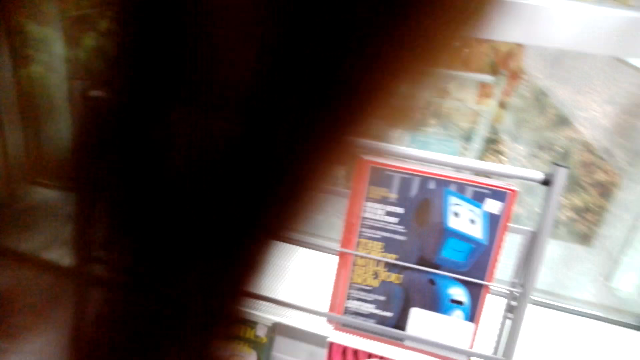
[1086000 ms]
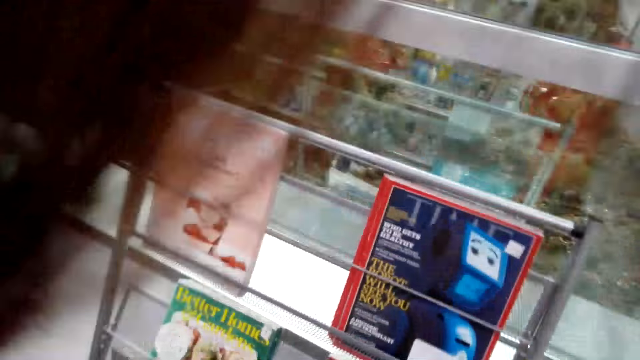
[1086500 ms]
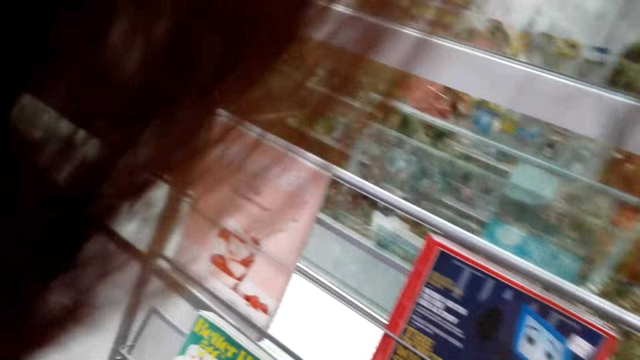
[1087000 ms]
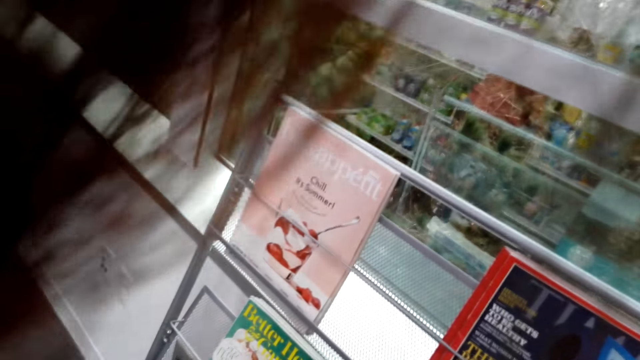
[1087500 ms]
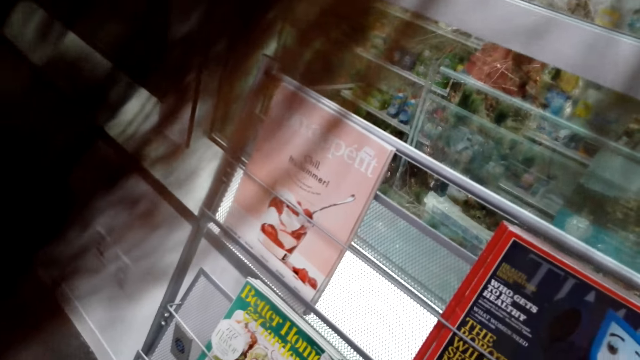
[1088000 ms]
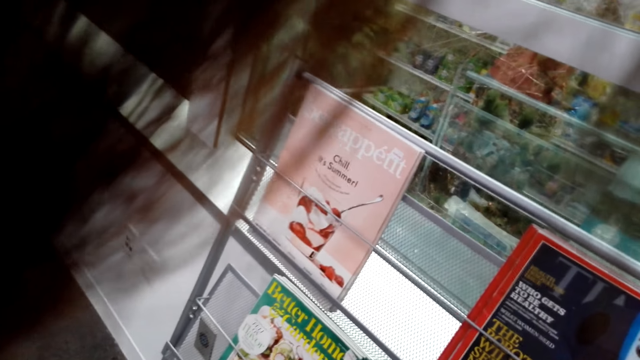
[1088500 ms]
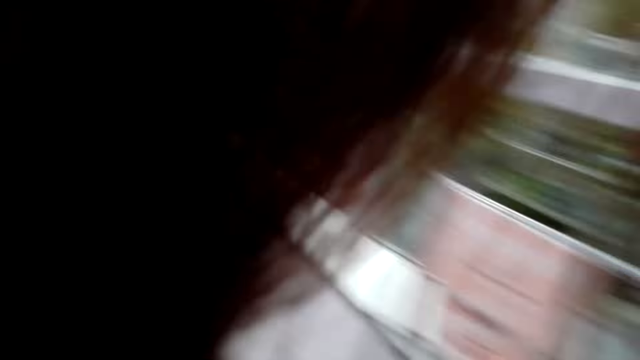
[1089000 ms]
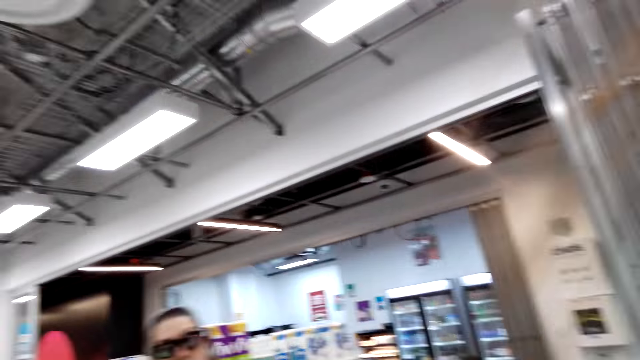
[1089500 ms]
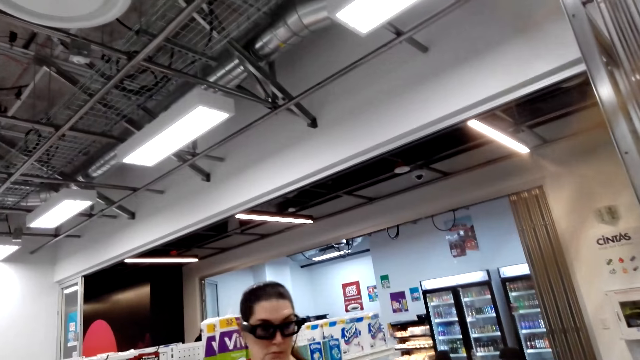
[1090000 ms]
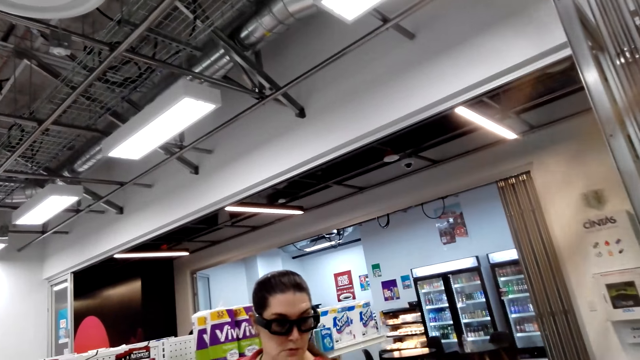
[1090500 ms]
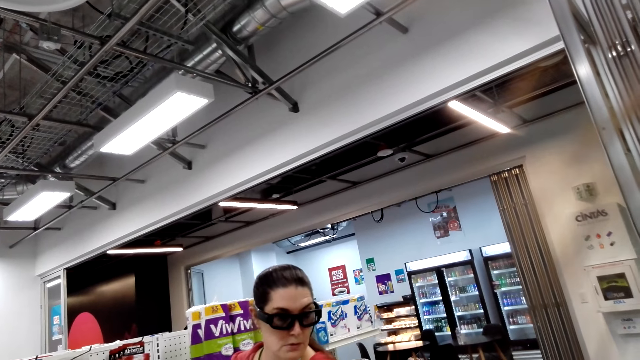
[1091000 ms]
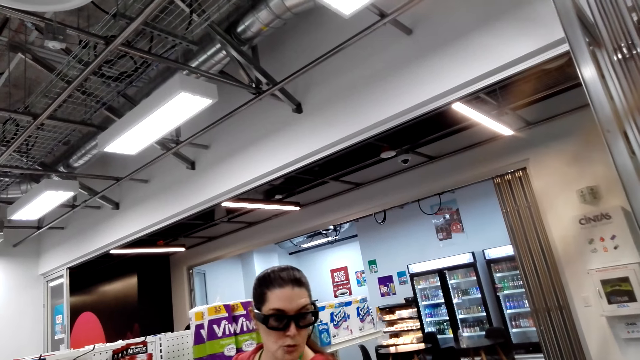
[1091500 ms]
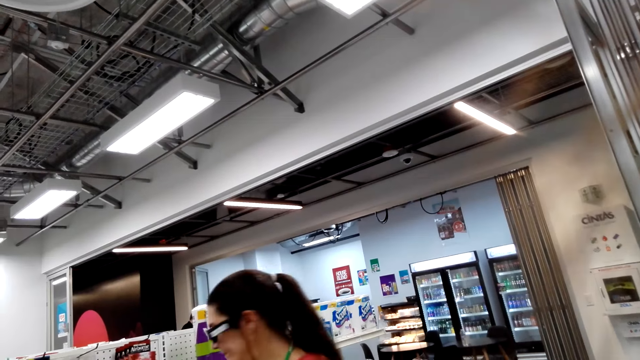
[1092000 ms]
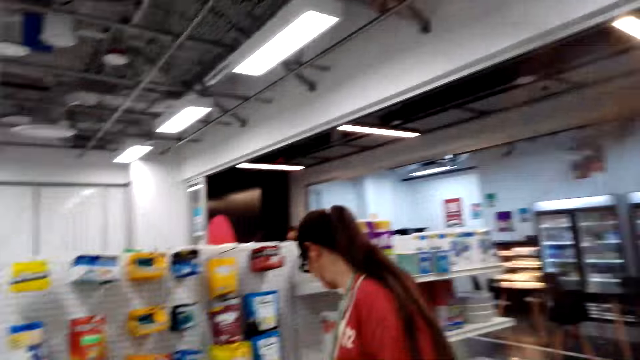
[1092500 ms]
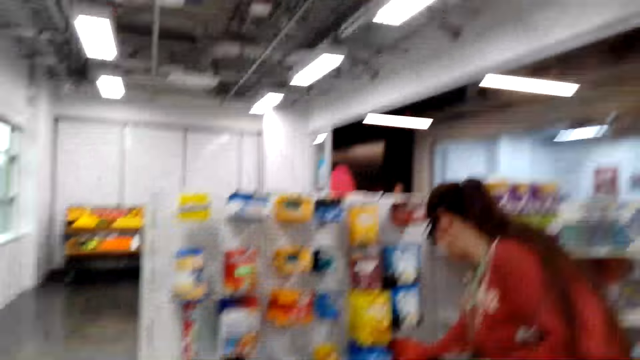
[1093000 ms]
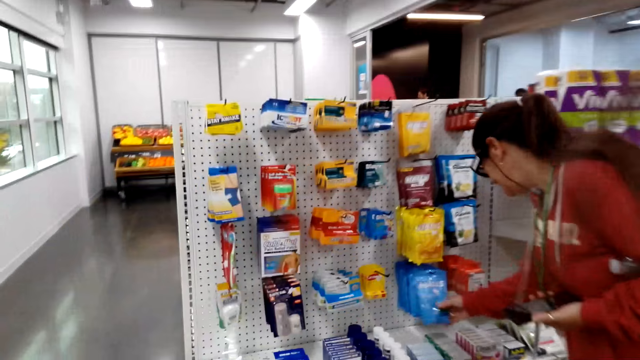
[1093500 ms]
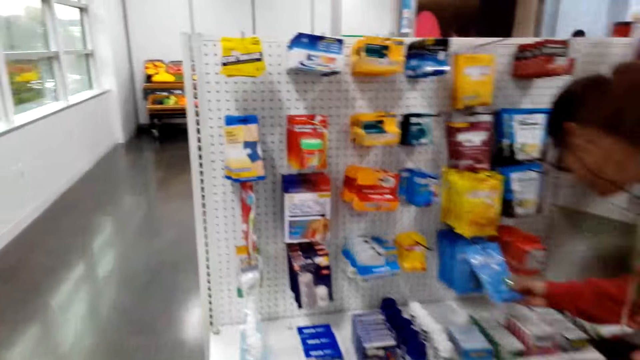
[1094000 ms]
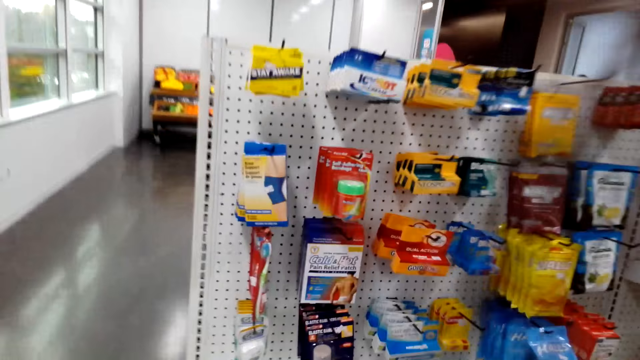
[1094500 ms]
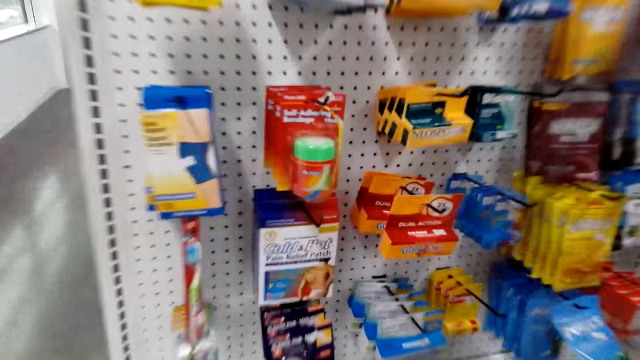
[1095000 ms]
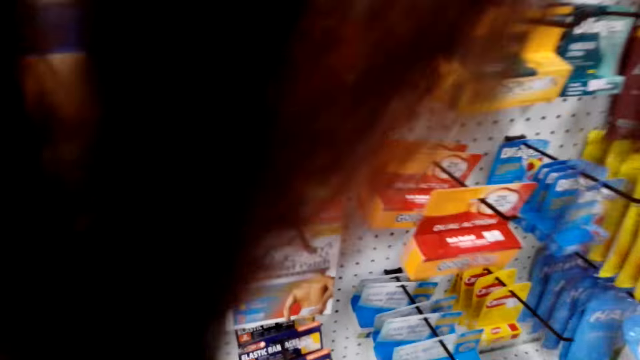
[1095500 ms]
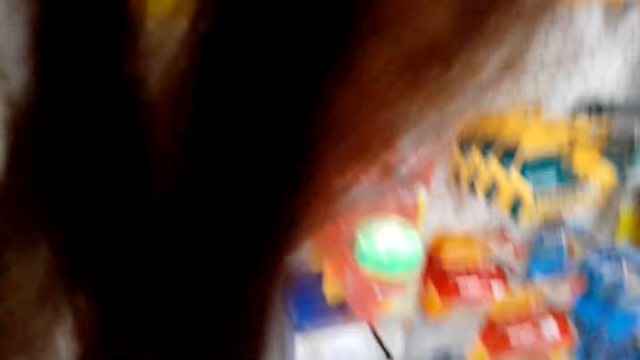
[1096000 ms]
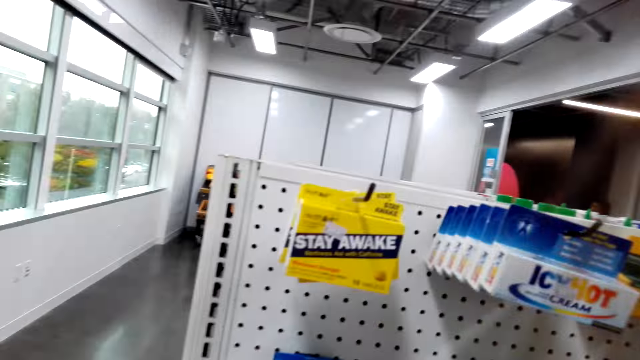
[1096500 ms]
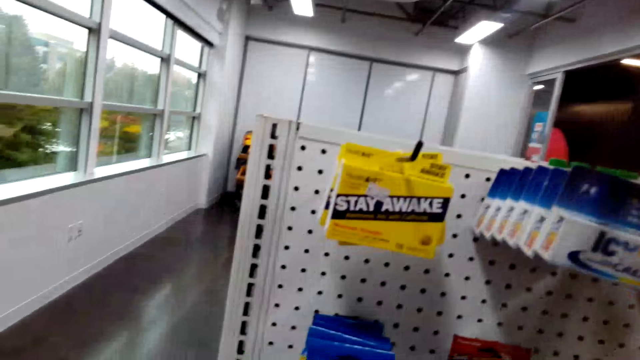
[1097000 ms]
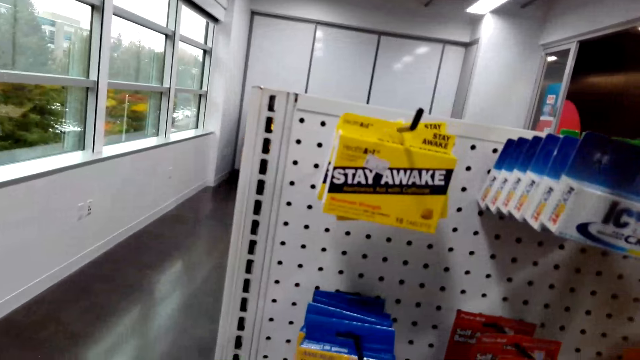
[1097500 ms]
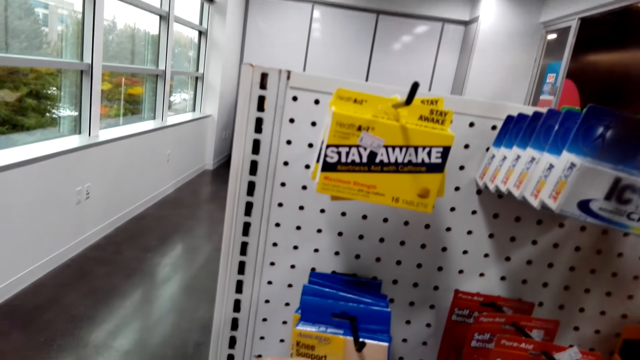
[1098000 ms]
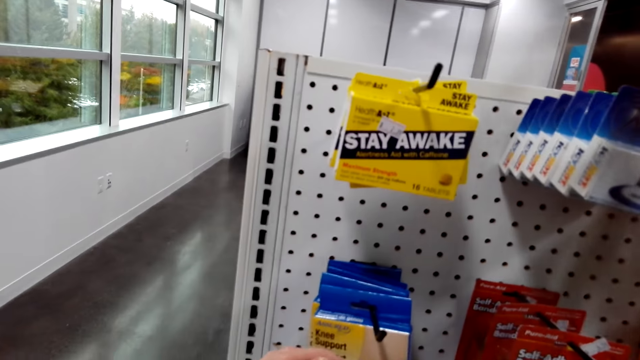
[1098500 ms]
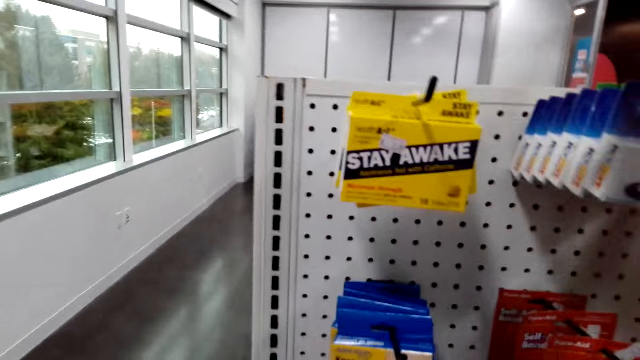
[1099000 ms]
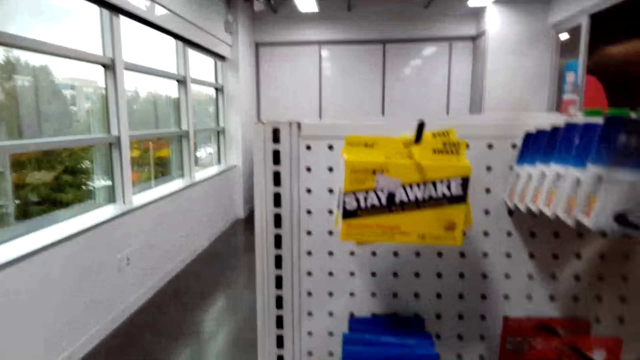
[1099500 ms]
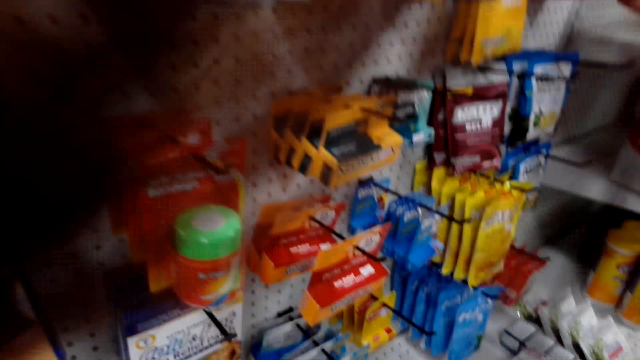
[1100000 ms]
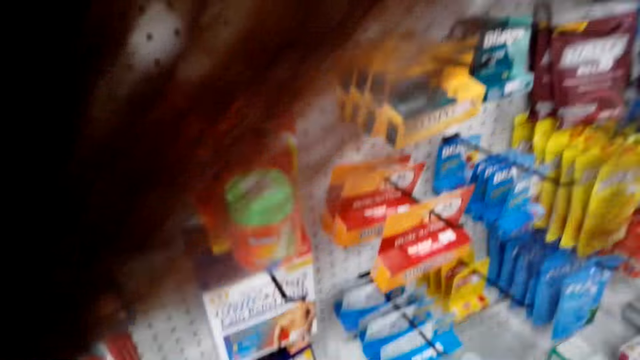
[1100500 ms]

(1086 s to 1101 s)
The camera wearer returns the magazine in the shelf. A woman moves around the supermarket with the camera wearer. The camera wearer stares at a man. The woman and the camera wearer stop as they discuss something. The woman touches a packet of something on the shelf. The man holds the sachet at the shelf. He holds the sachet at the shelf again. The camera wearer stares at the sachets at the shelf. They demonstrate something to the woman.

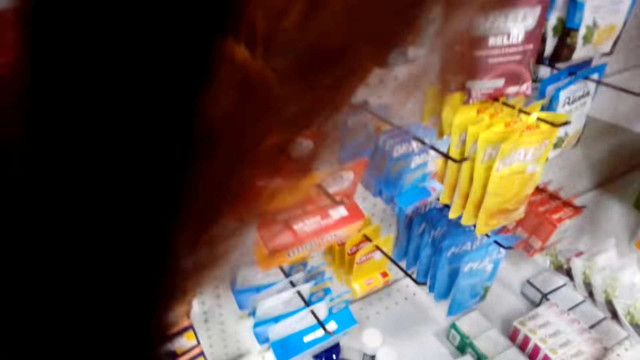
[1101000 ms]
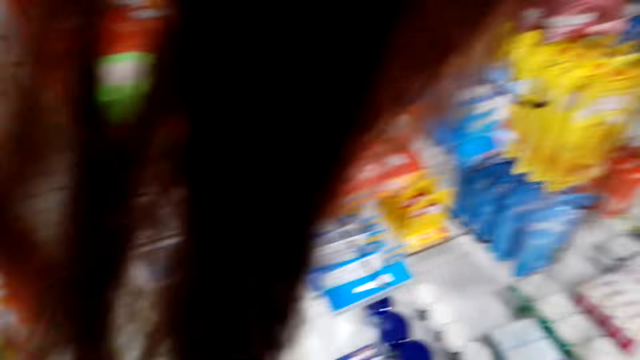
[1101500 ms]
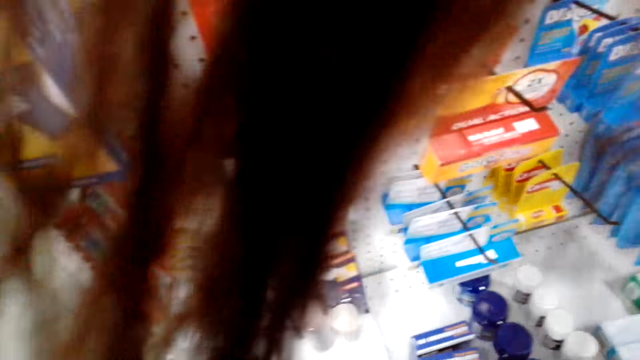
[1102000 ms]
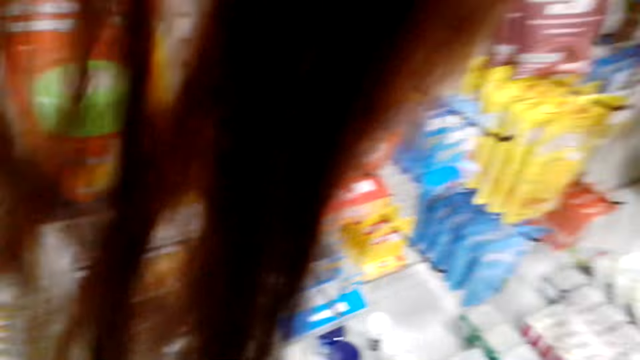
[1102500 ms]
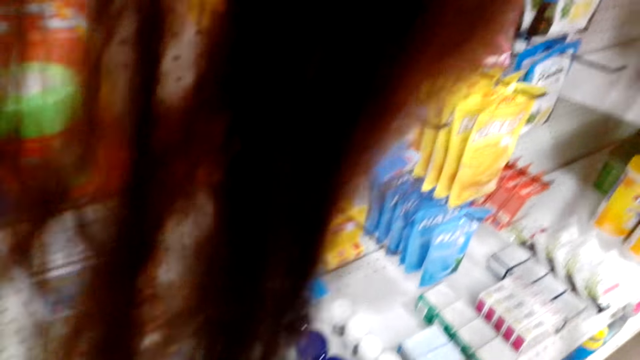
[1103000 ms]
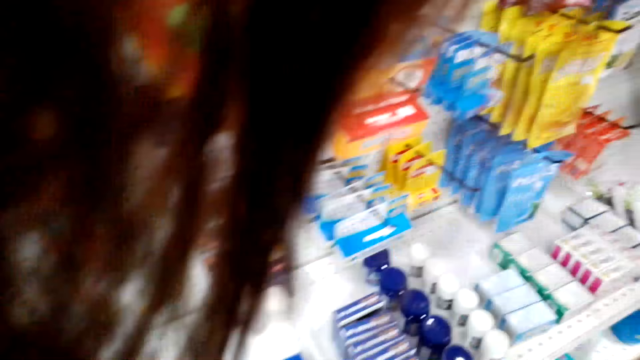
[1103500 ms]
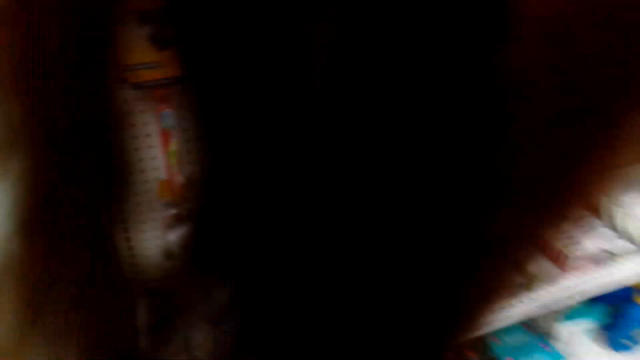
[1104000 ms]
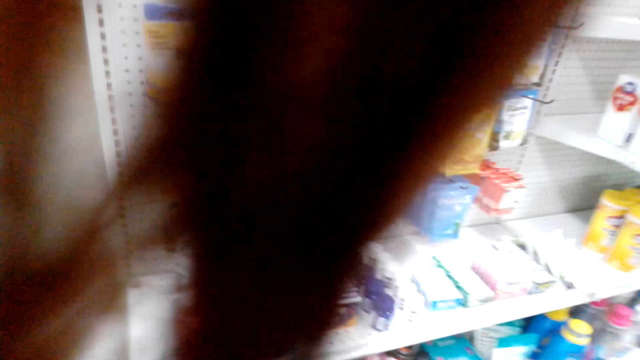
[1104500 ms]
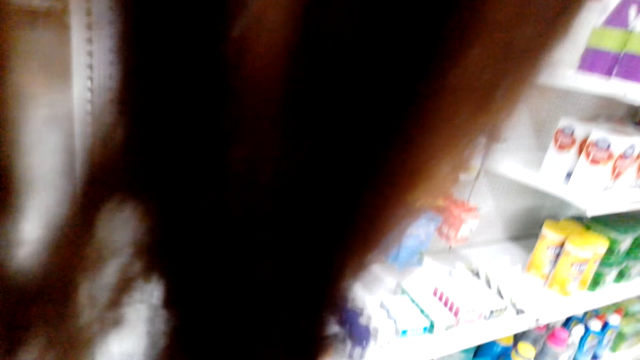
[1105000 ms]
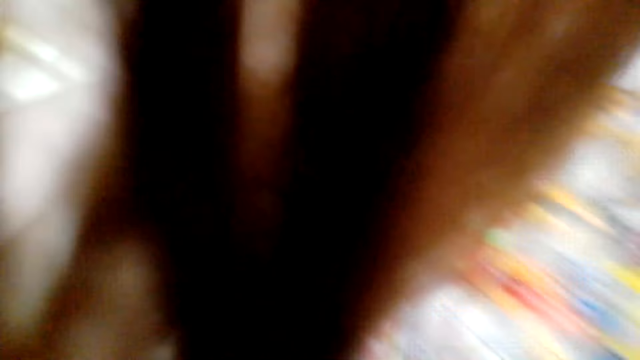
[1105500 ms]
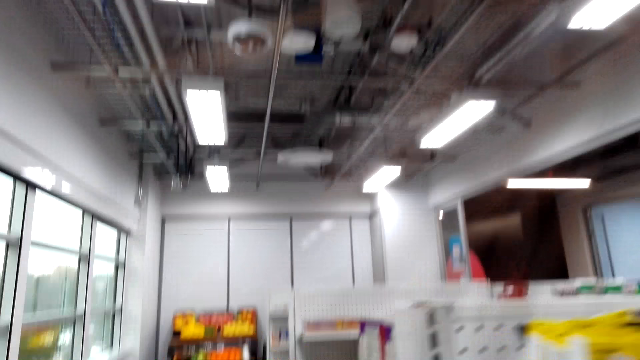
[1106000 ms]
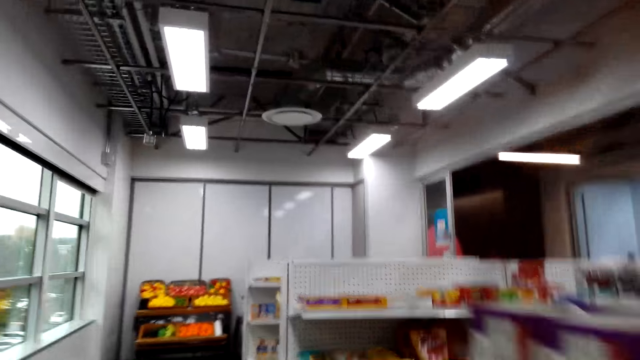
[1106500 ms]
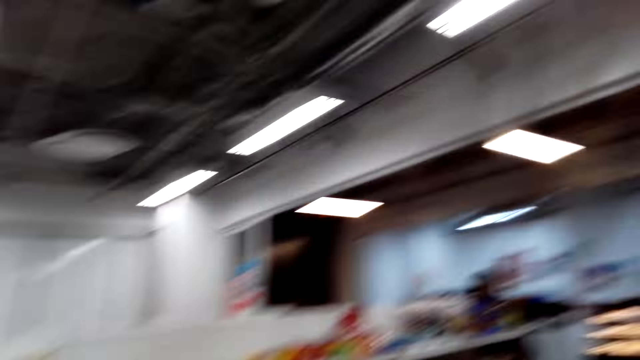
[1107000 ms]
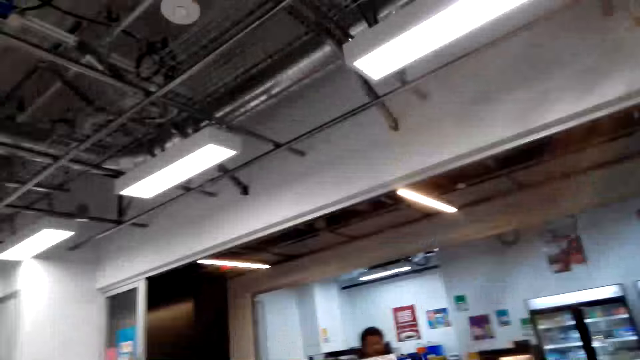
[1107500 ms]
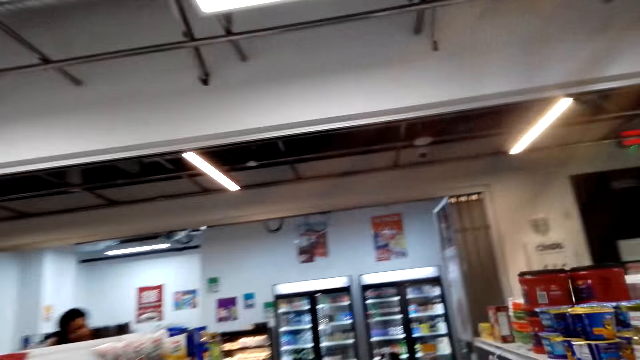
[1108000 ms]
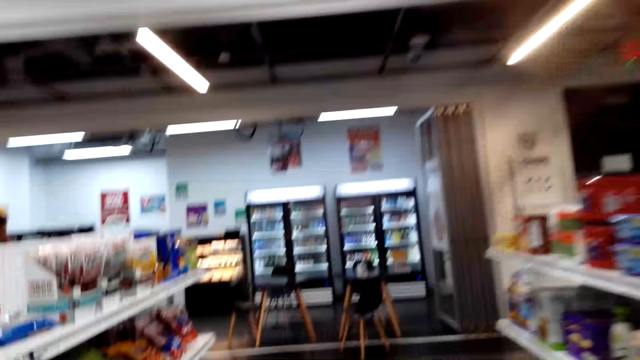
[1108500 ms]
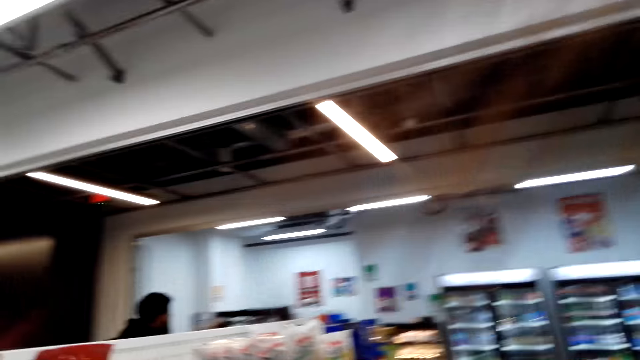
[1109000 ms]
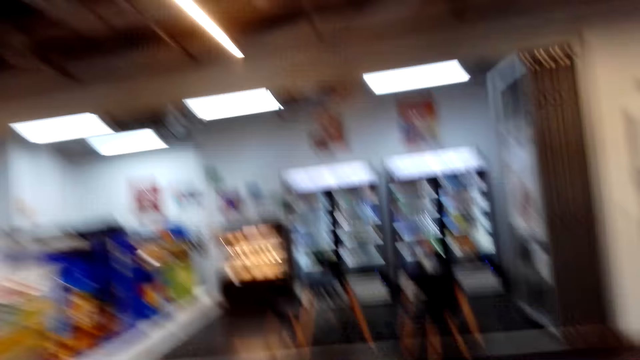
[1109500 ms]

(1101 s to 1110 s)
The camera wearer talks to a man. A woman and the camera wearer move around the shop.
